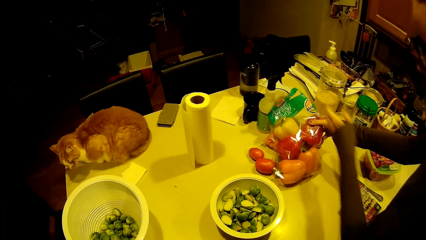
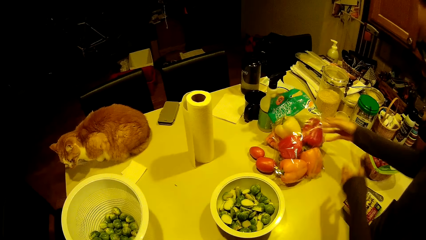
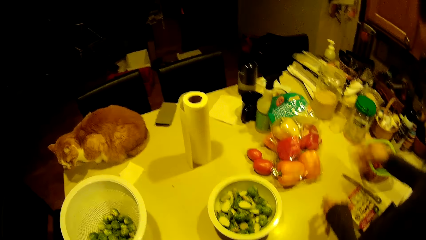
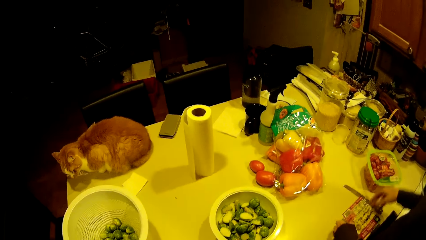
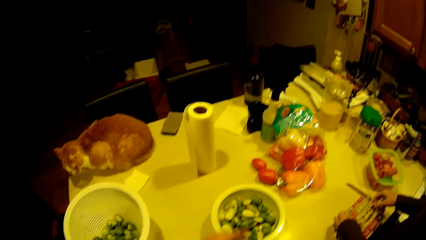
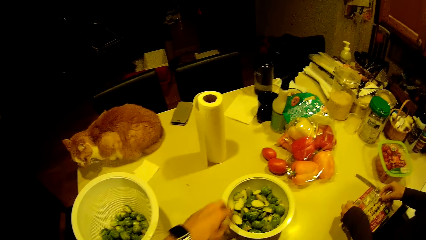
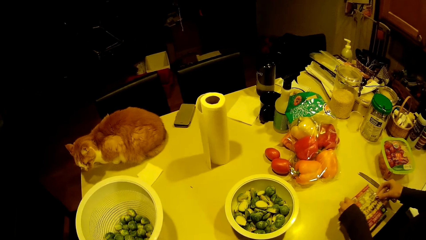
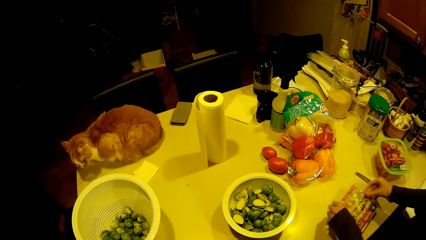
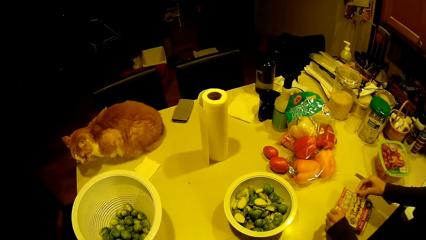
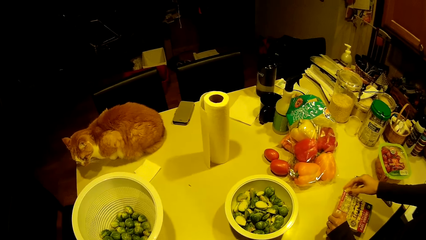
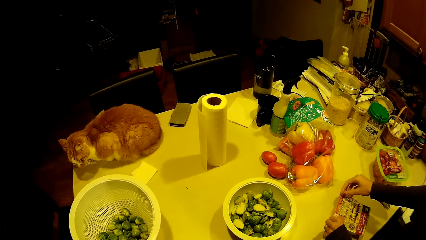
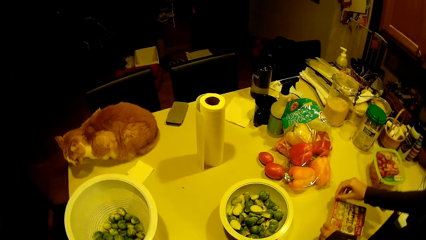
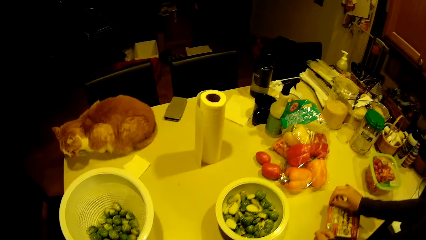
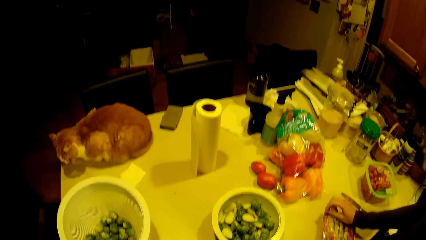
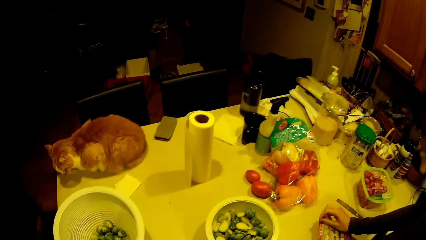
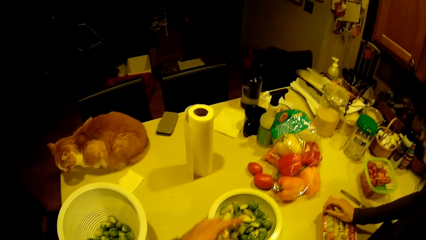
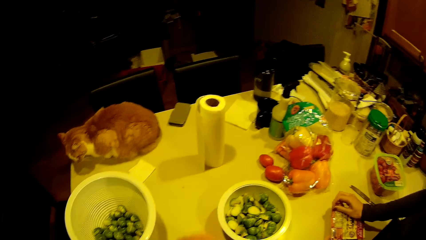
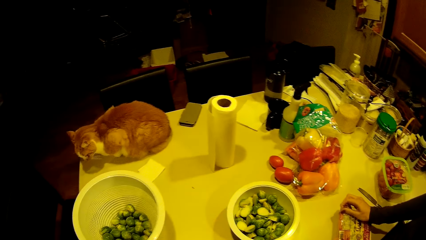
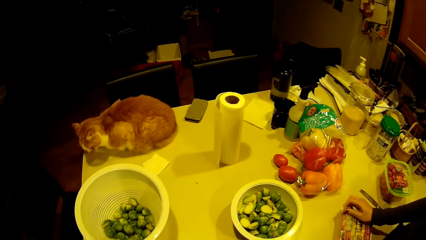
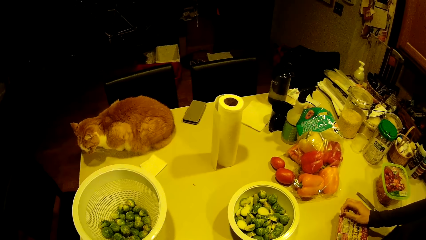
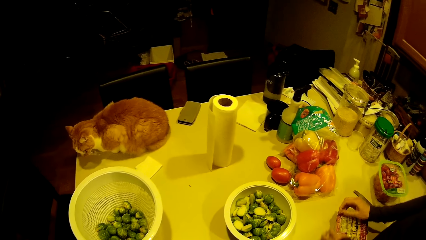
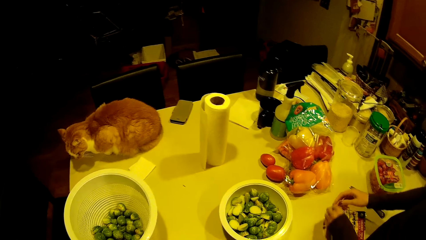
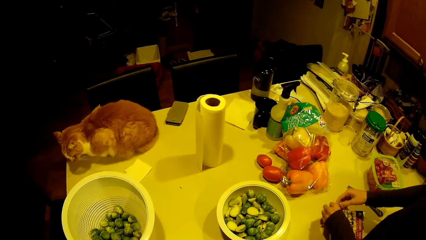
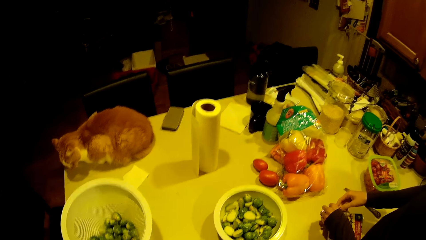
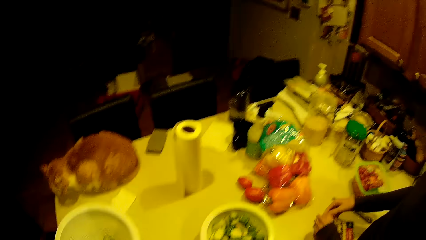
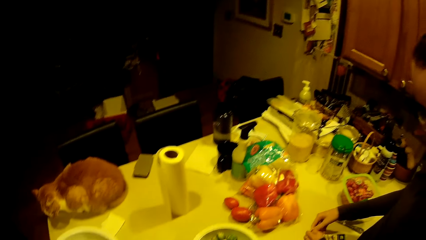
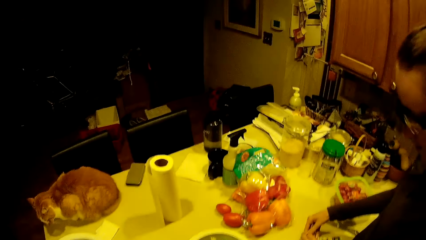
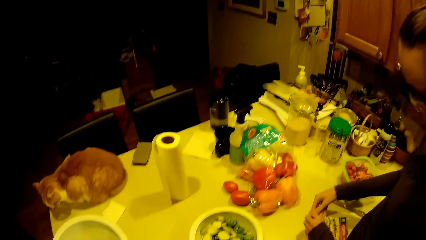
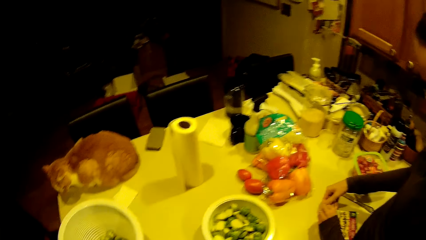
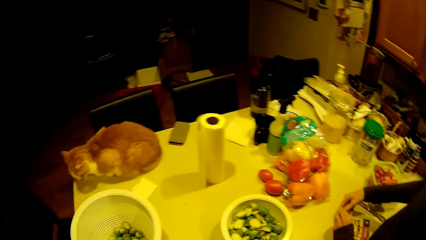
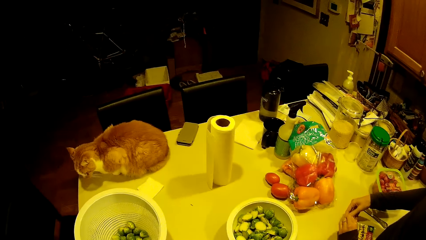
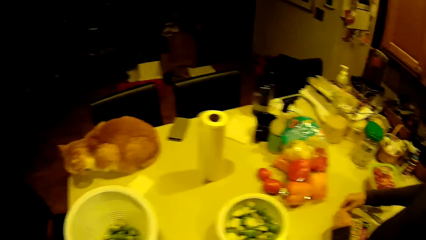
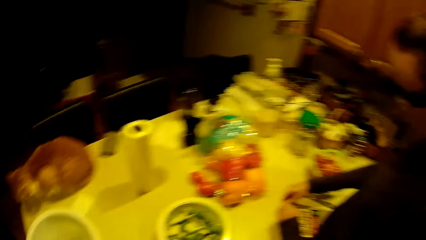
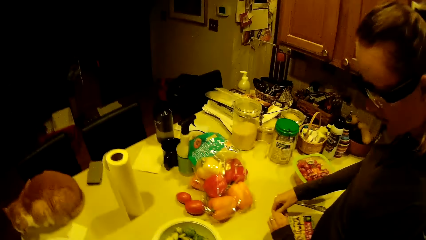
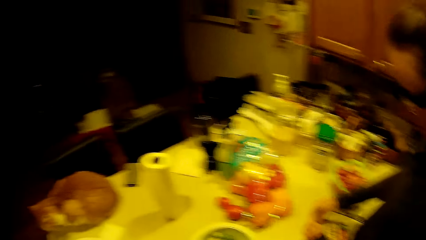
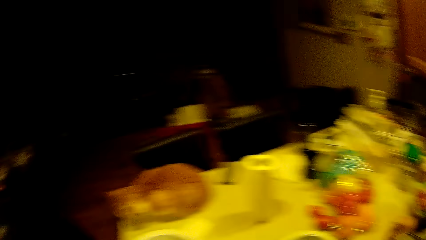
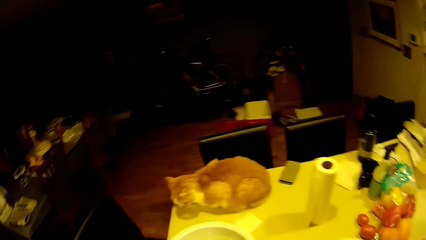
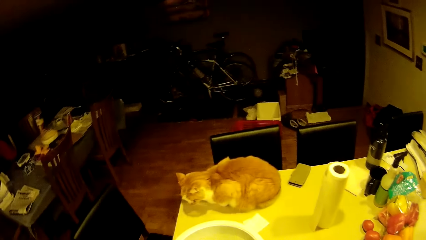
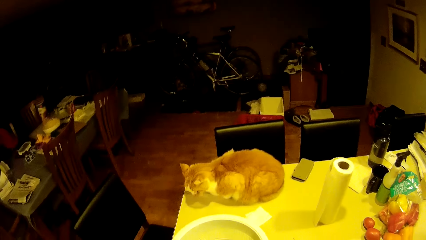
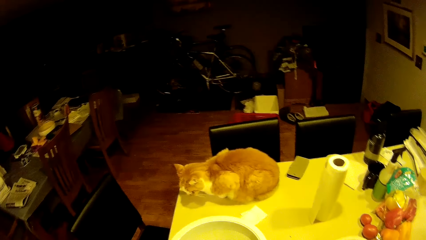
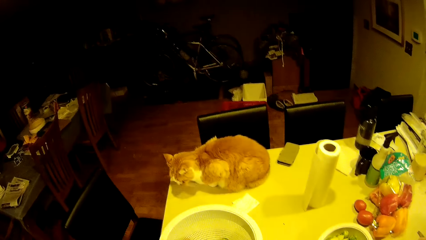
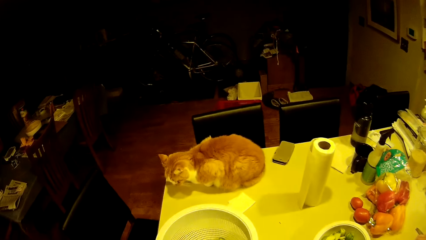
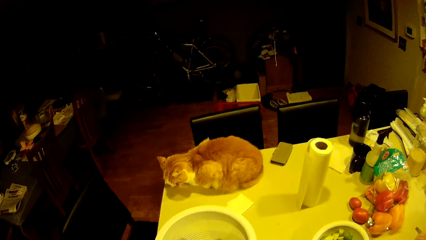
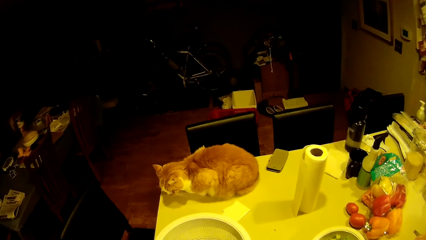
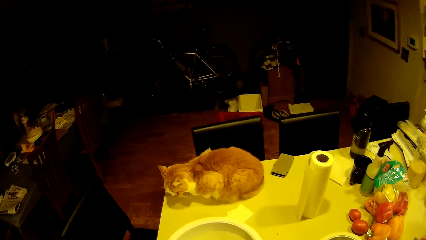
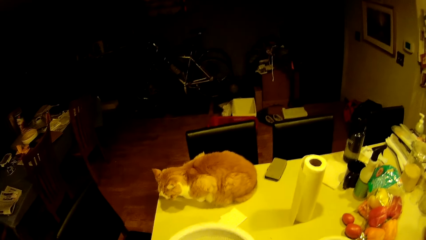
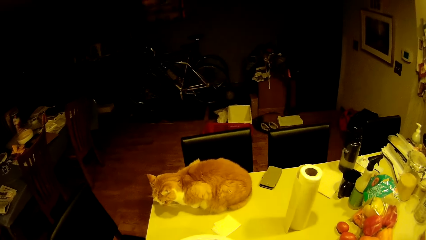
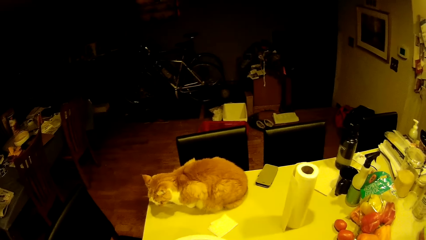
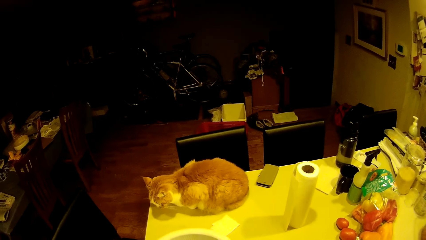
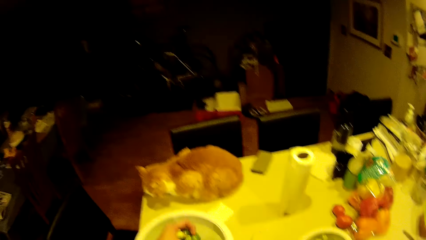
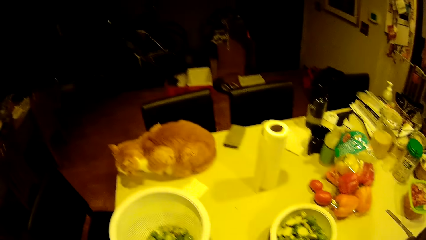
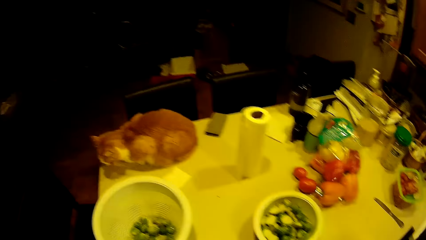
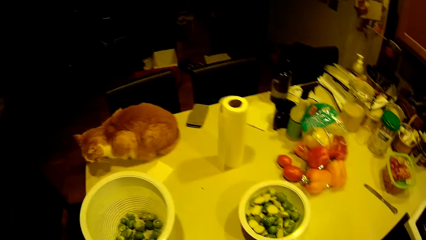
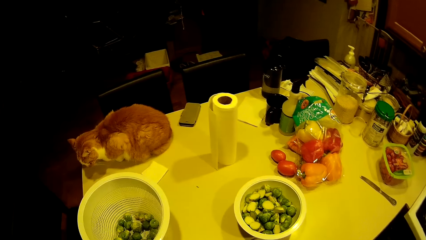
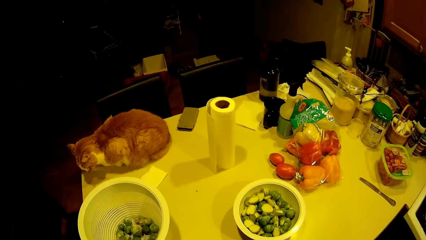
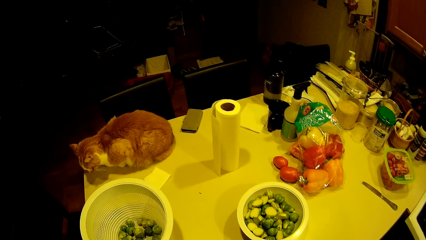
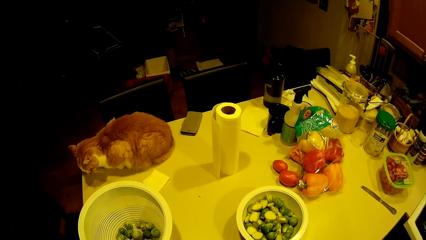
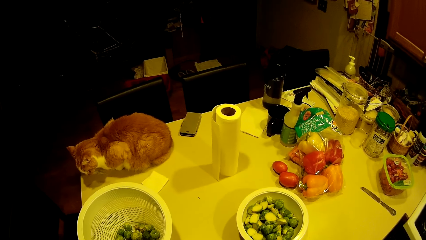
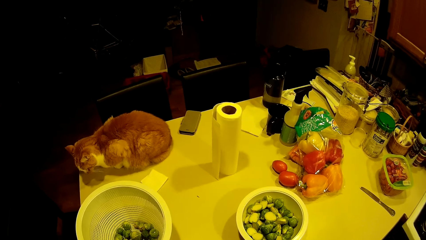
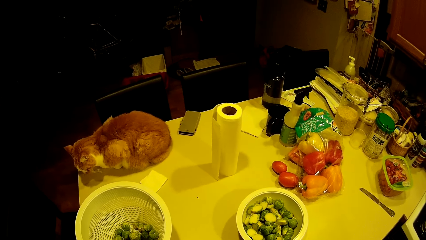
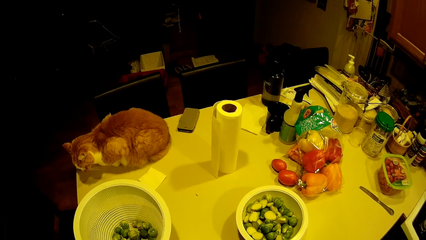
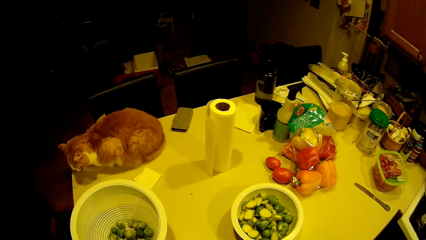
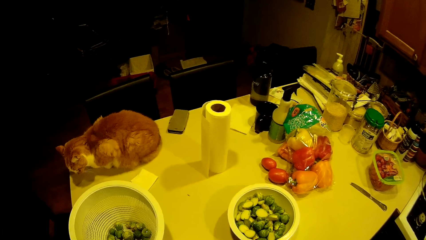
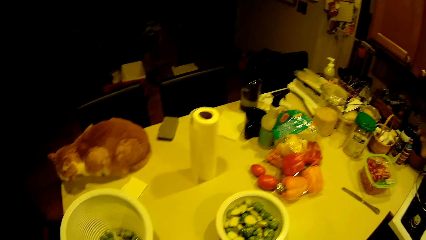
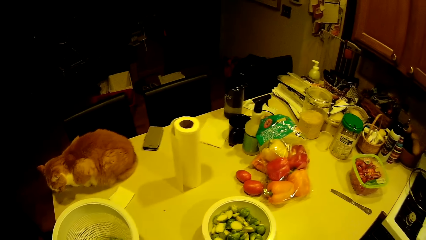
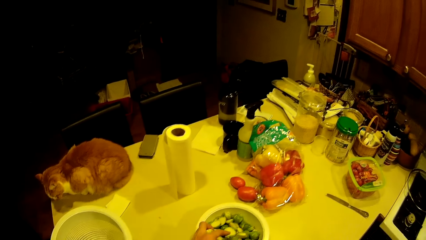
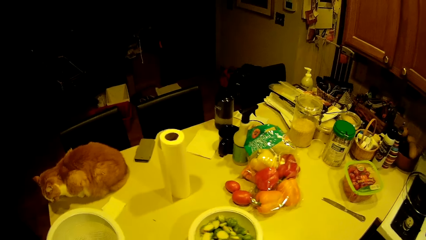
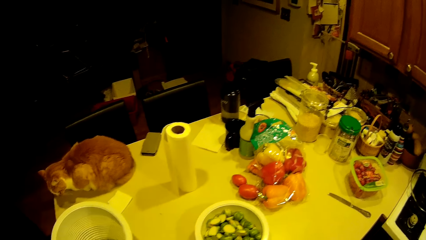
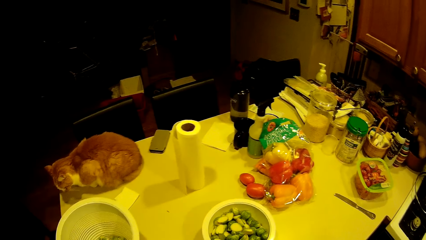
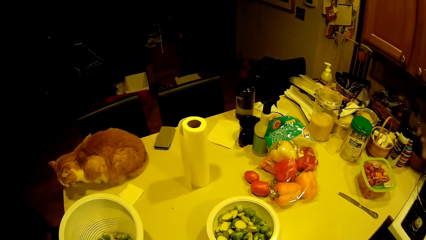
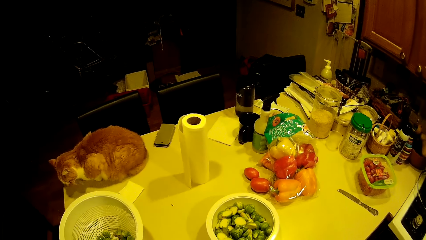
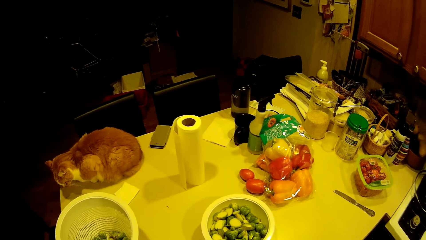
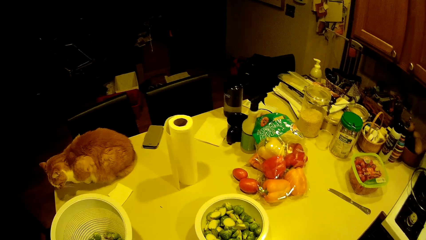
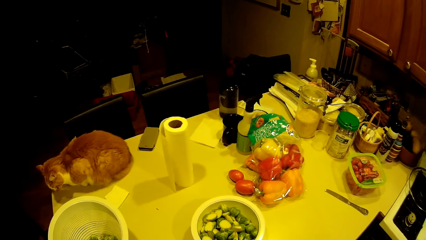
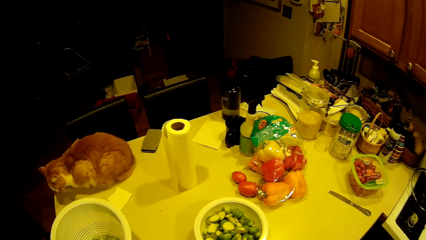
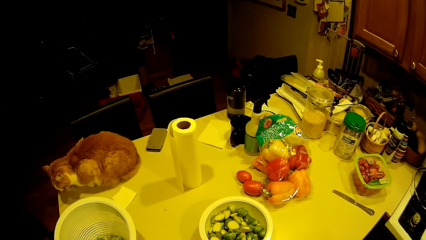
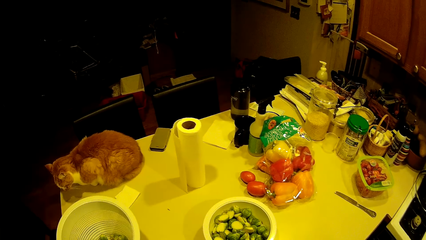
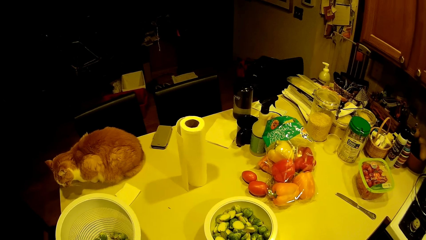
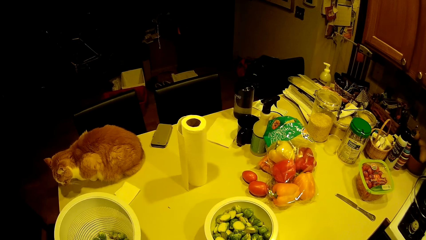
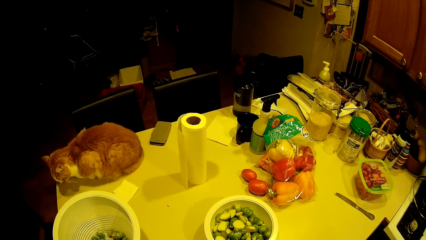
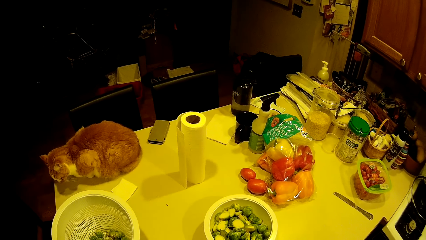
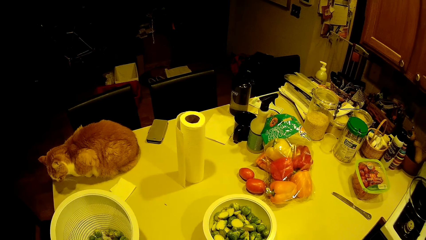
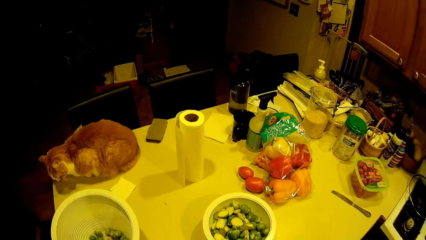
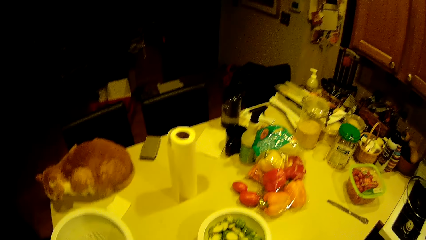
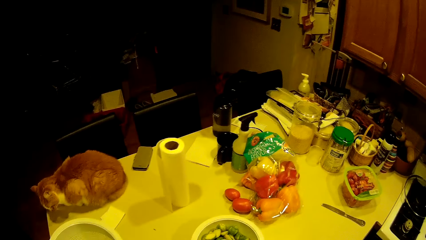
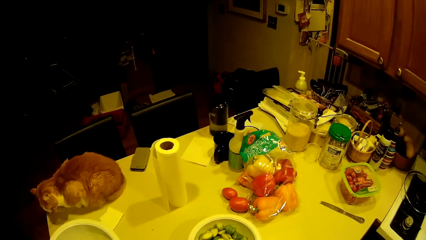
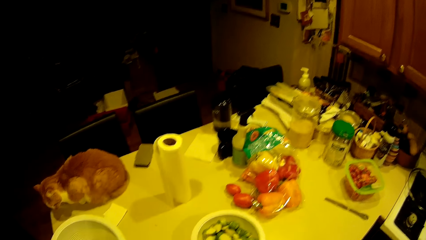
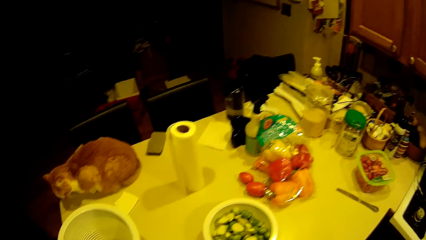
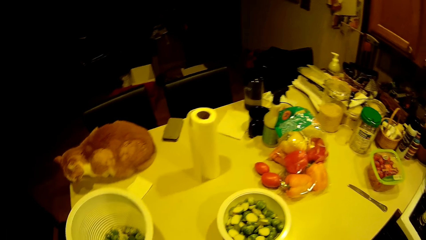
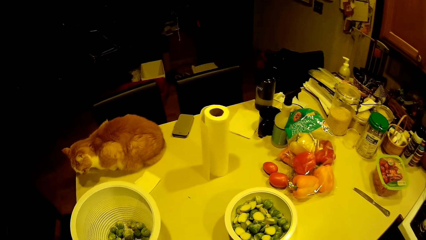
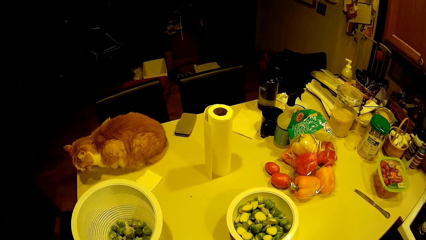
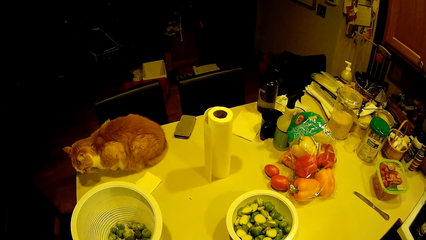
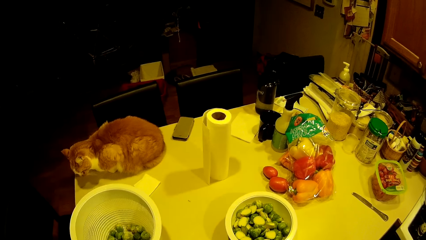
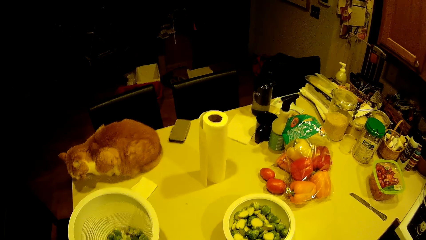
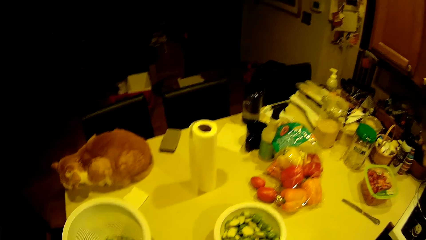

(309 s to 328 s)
A woman drops a plastic bag of fruits on the plastic bag on the worktop. The camera wearer puts the green pea in a bowl on the worktop. The woman moves the plastic bag on the worktop. The camera wearer puts the green pea in the bowl on the worktop. The woman opens the plastic bag. The camera wearer puts the green pea in the bowl on the worktop. They take the green pea from the filter on the worktop with the left hand. The woman interacts with the camera wearer. The camera wearer puts the green pea in the bowl on the worktop.
